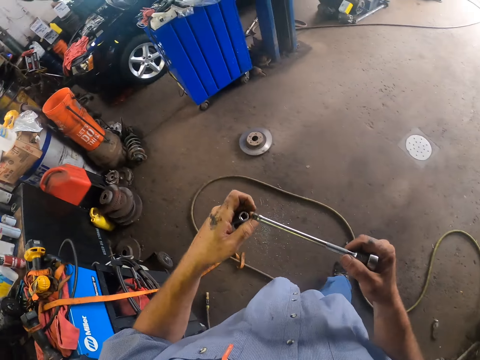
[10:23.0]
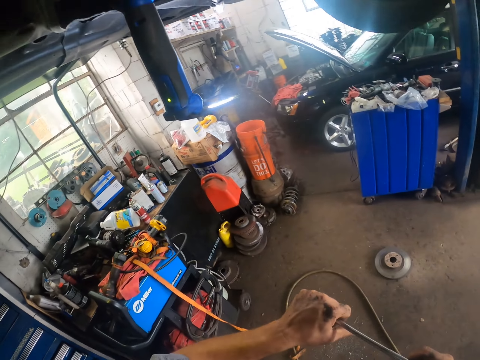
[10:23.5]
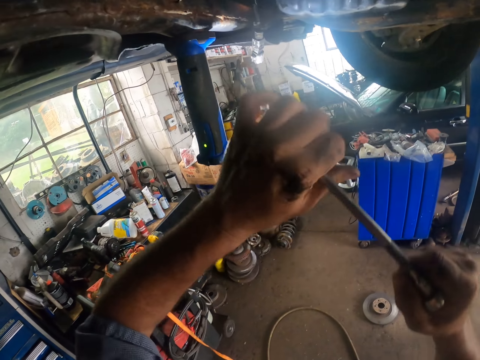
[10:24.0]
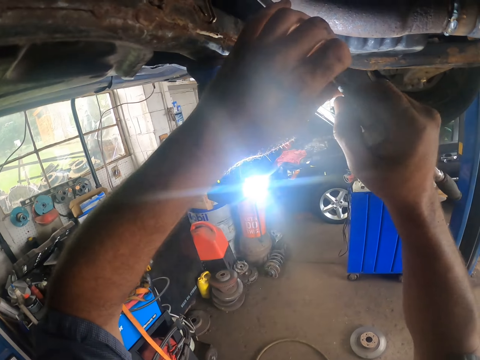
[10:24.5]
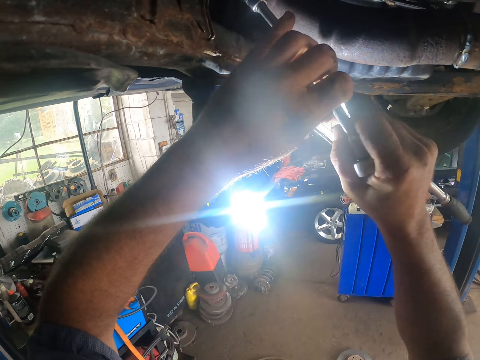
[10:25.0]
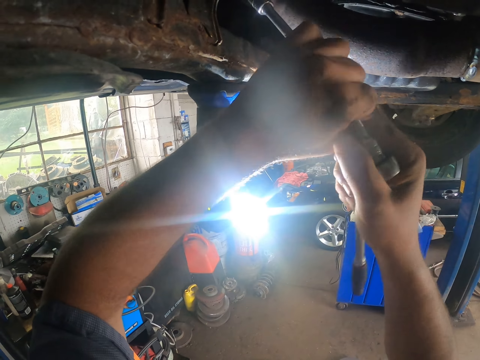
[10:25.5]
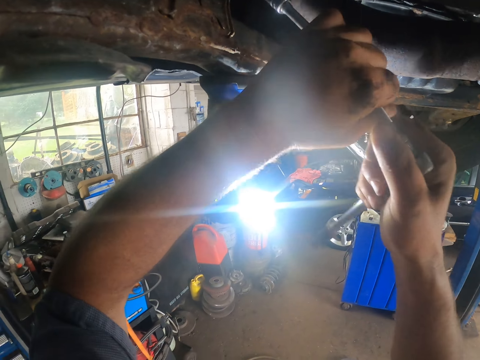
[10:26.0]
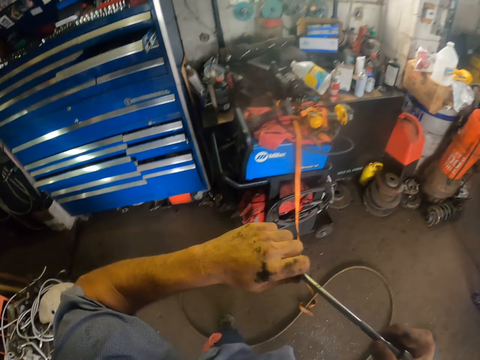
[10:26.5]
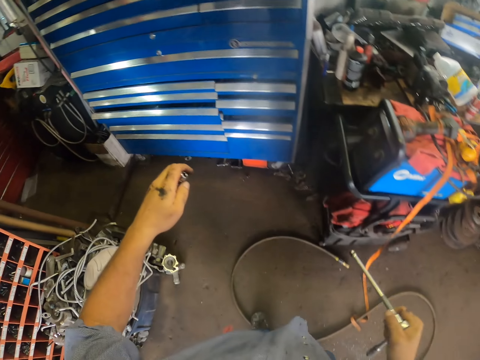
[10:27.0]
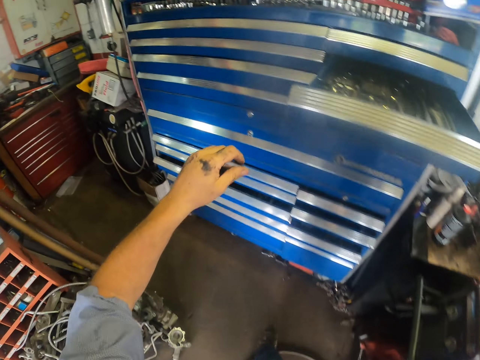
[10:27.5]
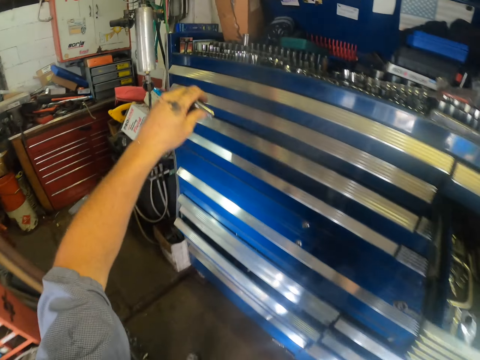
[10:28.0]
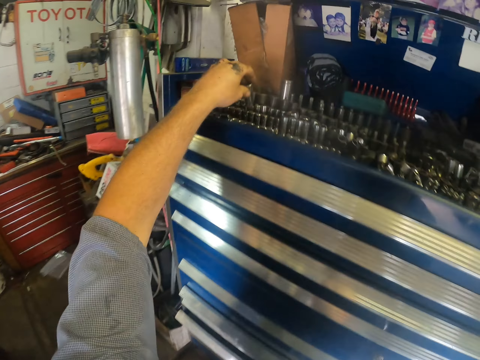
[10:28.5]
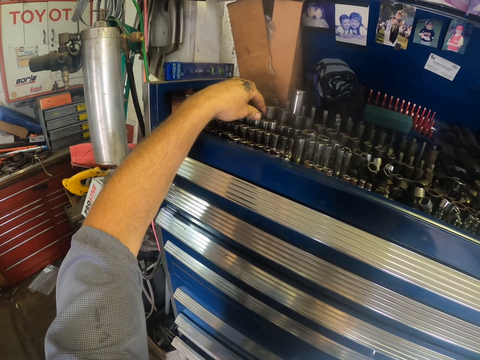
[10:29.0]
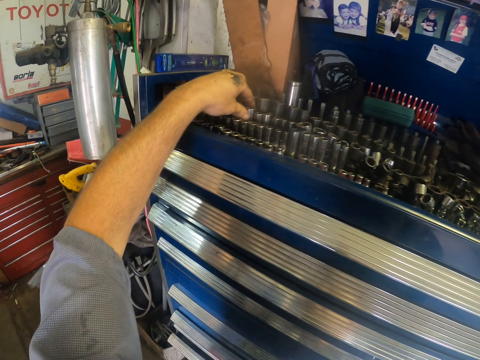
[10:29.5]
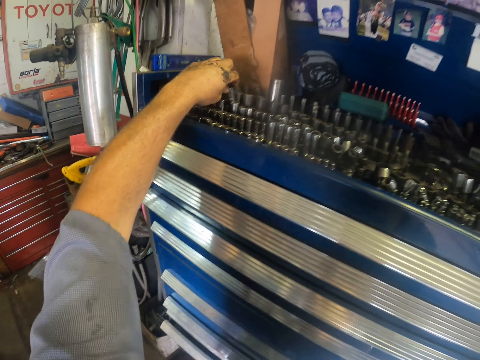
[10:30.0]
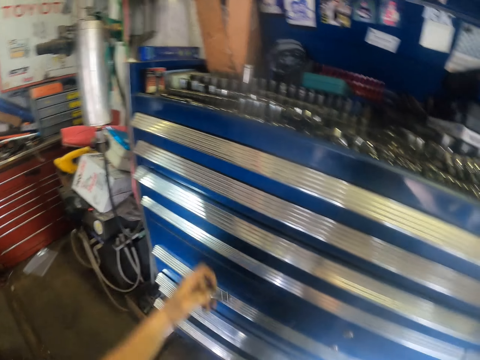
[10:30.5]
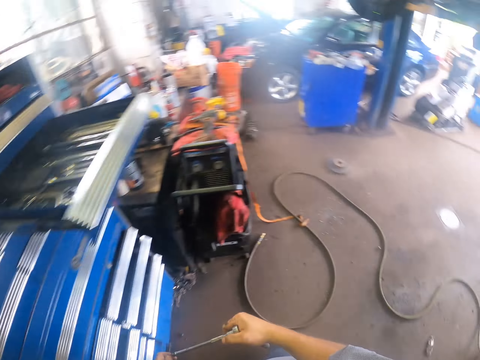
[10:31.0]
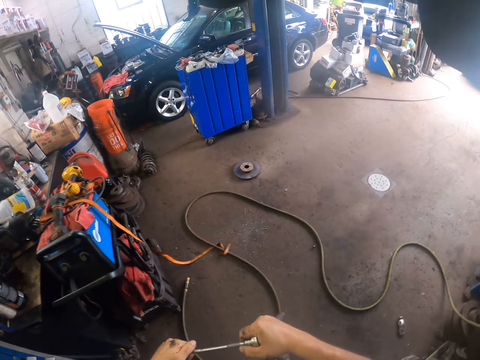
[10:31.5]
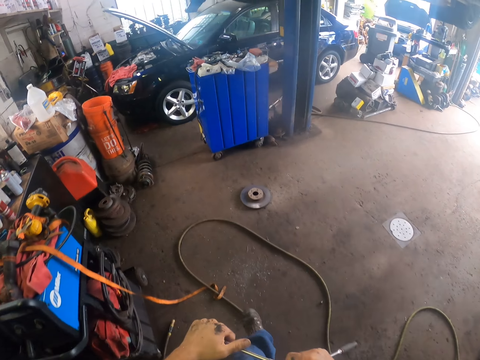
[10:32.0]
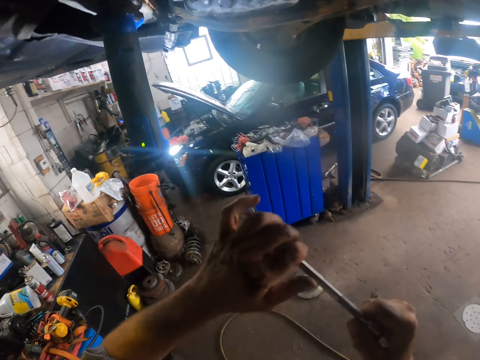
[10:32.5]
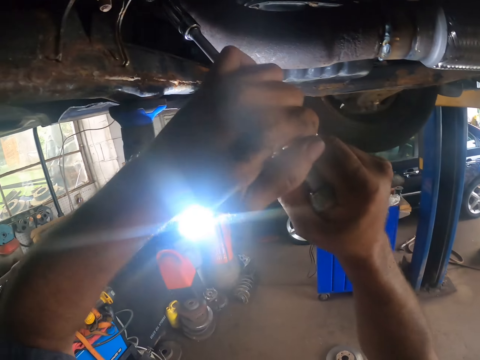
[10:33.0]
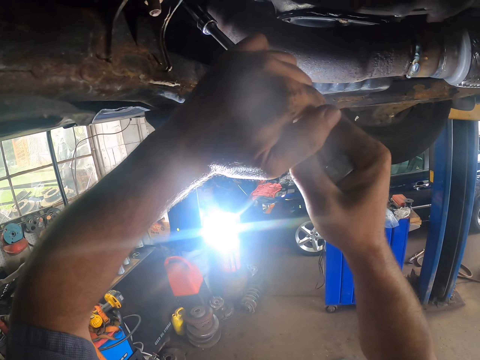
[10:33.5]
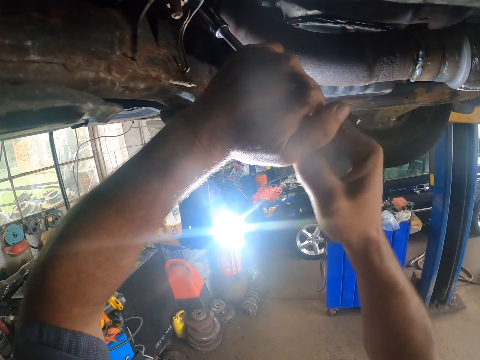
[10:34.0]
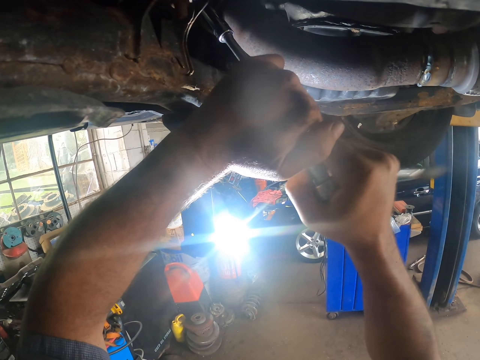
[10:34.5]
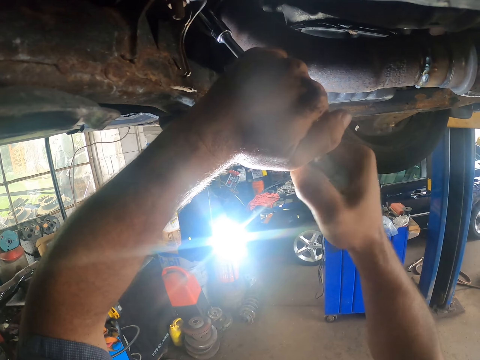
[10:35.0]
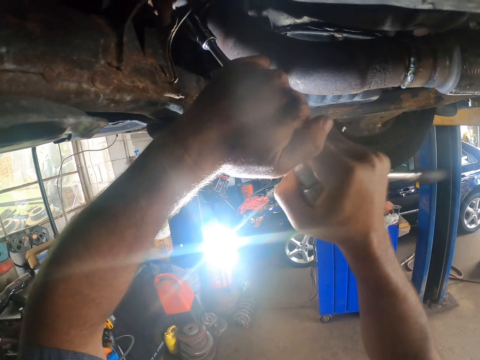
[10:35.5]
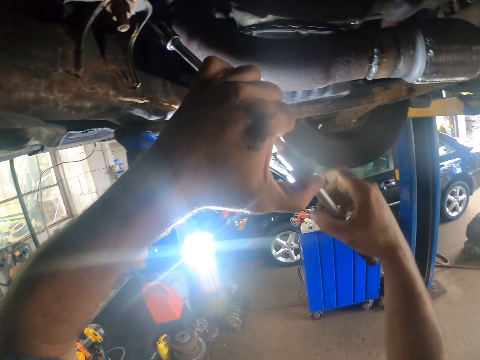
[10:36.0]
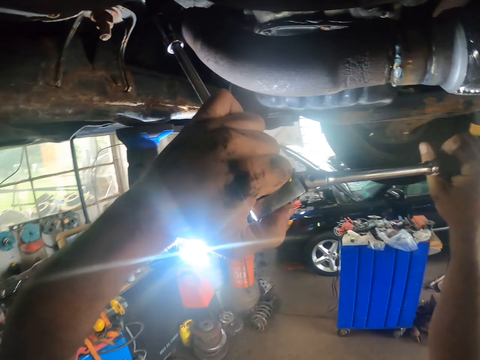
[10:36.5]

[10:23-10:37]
The camera wearer fixes the drill bit on the wrench. They tighten a bolt on the spare part. They remove a chuck on the drill. They put the chuck on the drawer. They pick a drill bit on the drawer. They put something. They fix the chuck on the wrench. They walk around. They tighten the bolt on the spare part. They use the wrench.

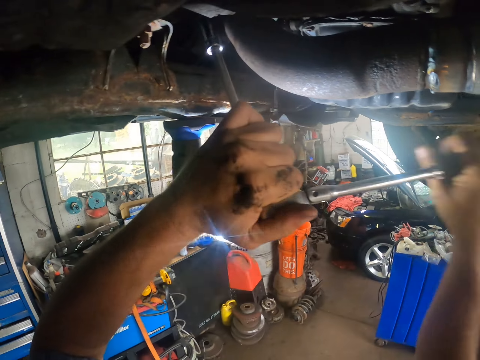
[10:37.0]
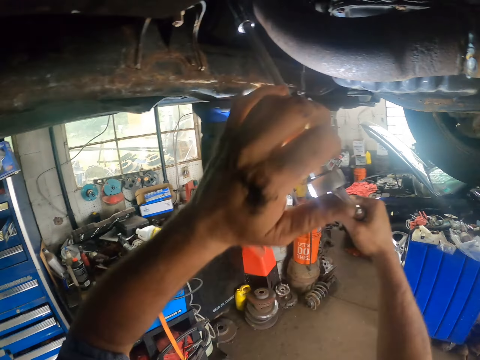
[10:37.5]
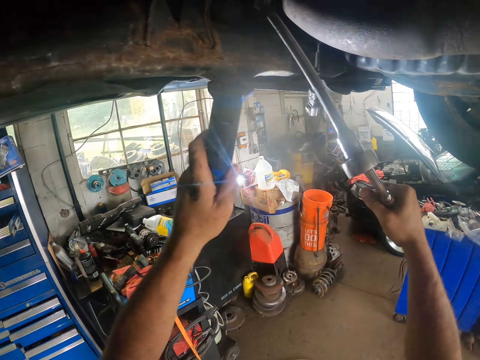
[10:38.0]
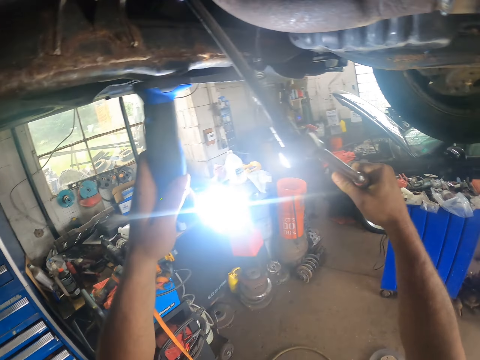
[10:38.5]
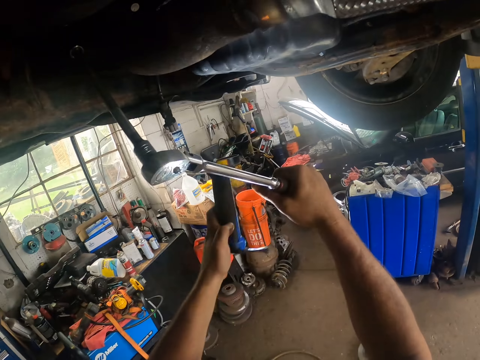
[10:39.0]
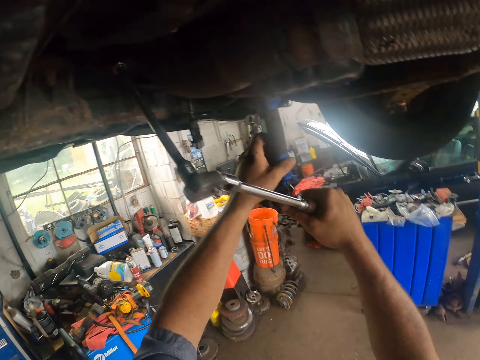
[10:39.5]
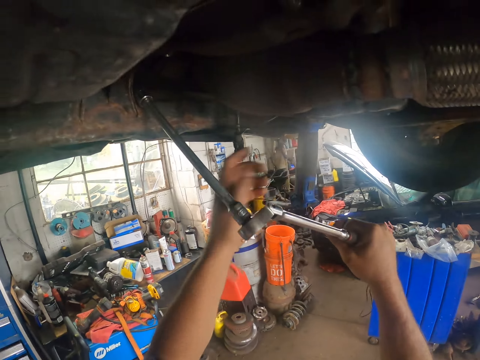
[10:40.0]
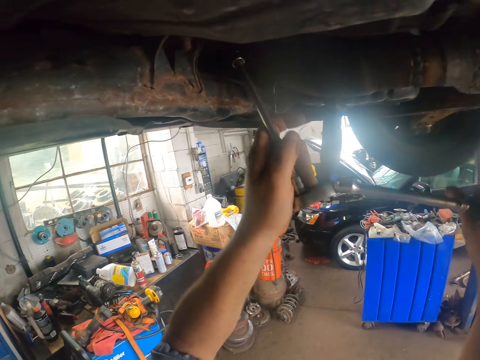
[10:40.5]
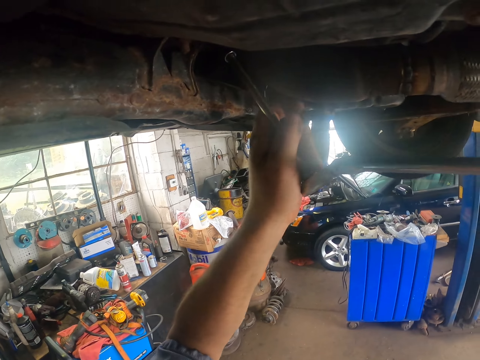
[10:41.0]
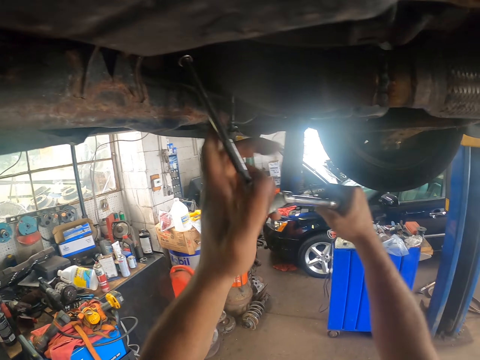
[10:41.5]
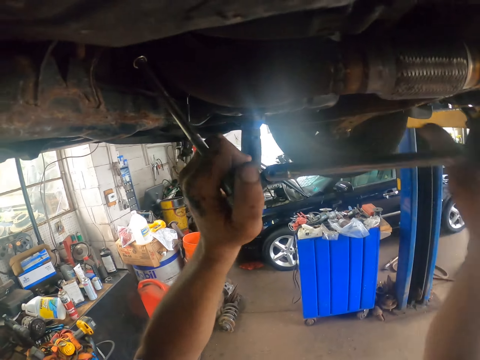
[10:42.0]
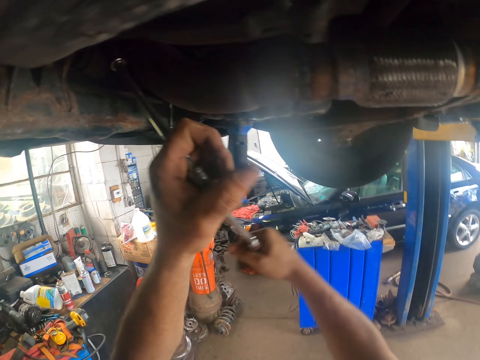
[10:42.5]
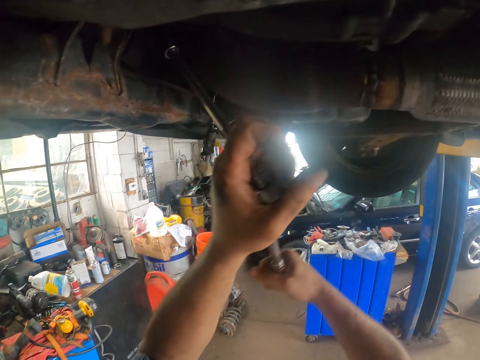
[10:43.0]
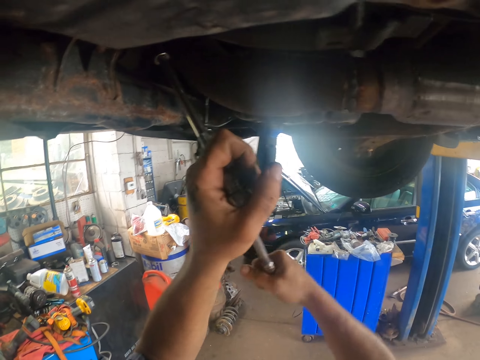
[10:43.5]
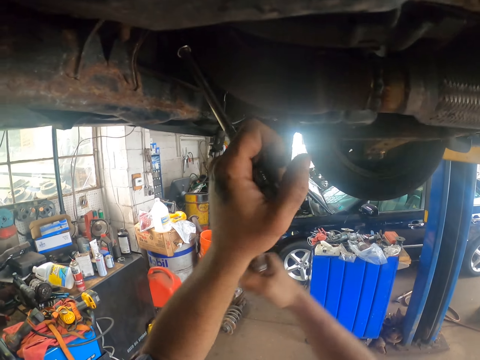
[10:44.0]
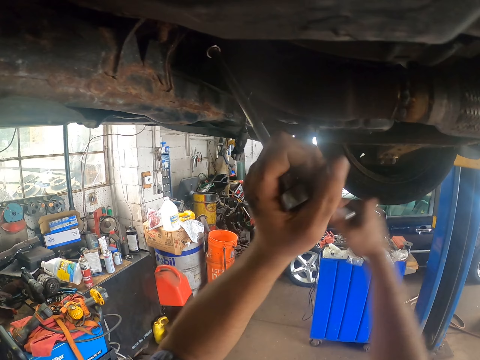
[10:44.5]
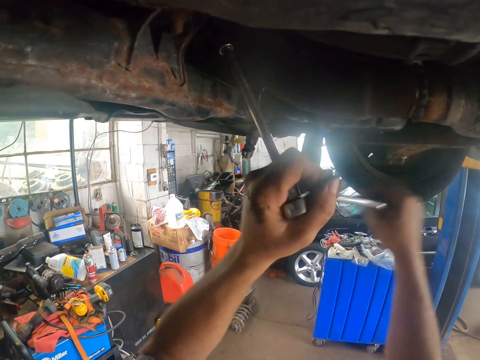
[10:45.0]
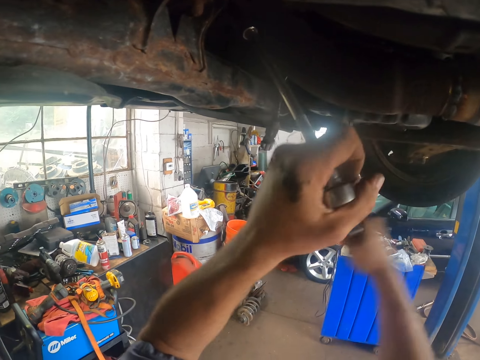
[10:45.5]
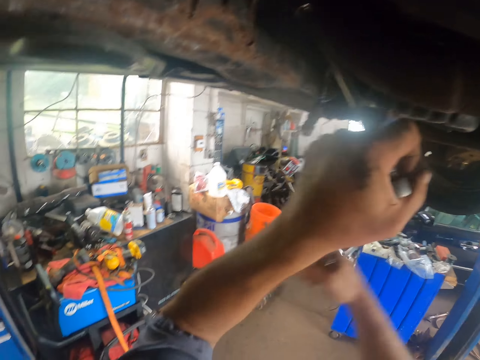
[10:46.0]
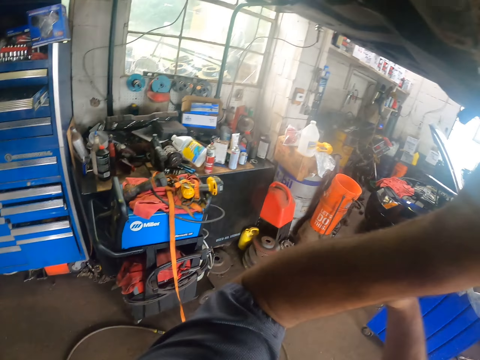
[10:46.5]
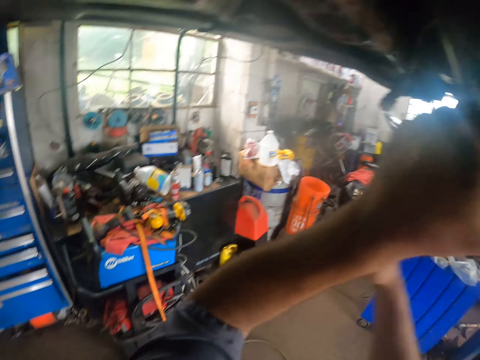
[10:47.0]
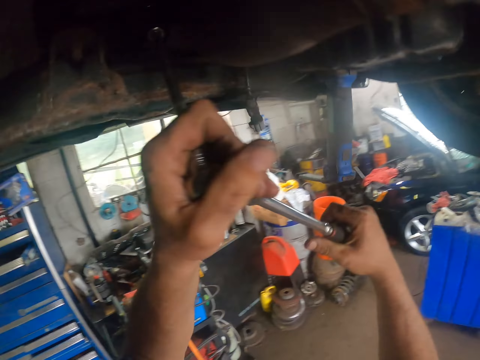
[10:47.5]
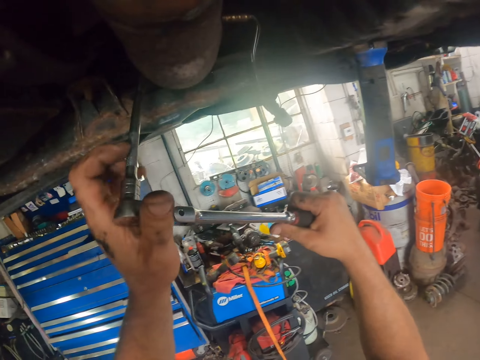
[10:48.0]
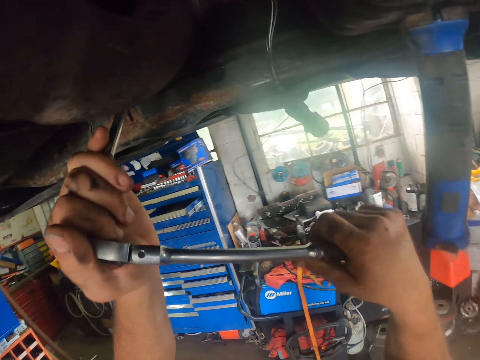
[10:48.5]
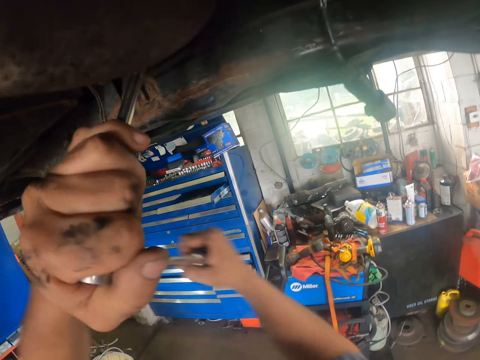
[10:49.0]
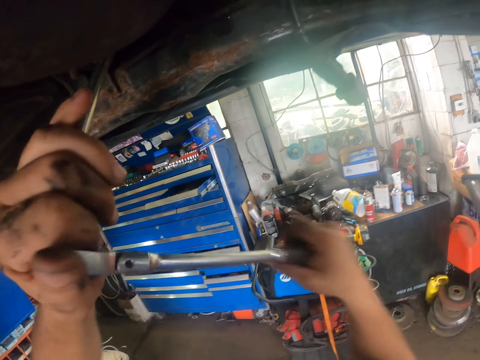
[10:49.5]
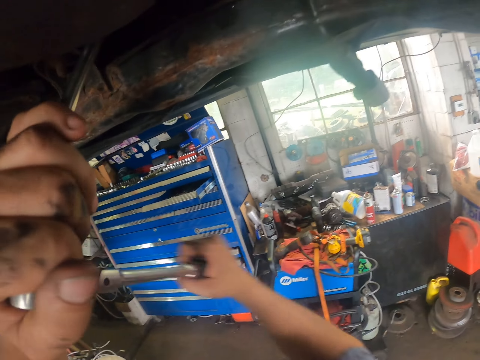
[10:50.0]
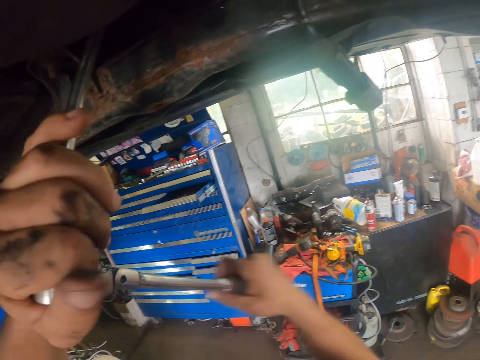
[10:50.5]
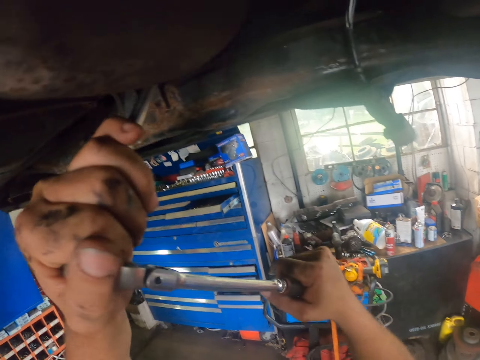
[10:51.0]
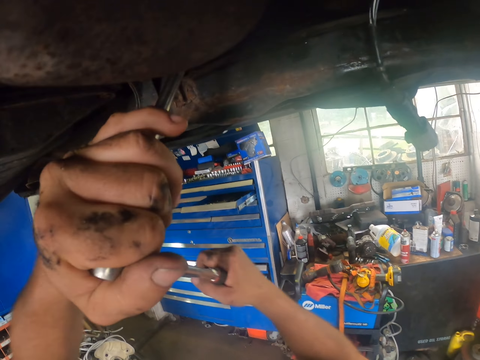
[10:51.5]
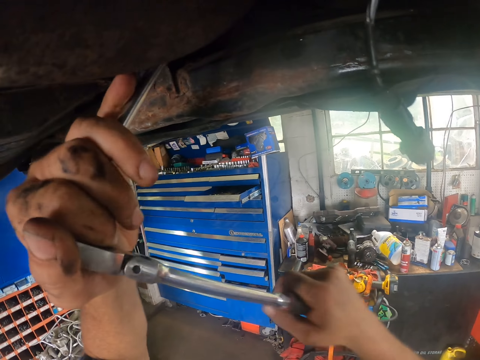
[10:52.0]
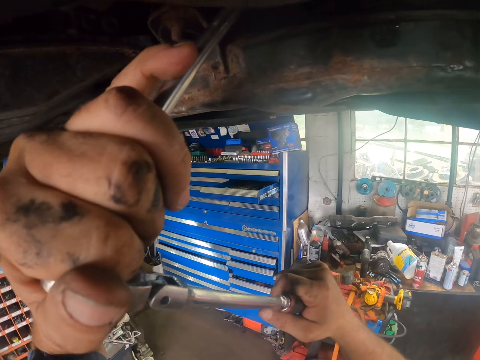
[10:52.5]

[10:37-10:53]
The camera wearer removes a torch on the spare part. They hang the torch on the spare part. They tighten a bolt on the spare part.
